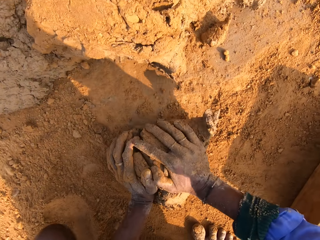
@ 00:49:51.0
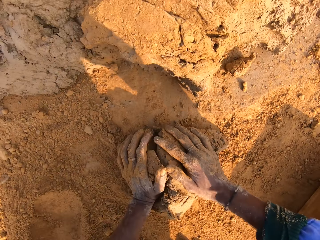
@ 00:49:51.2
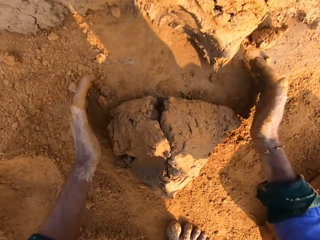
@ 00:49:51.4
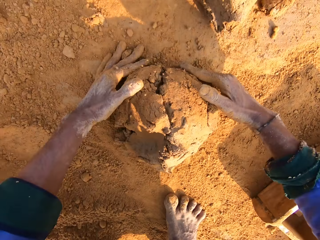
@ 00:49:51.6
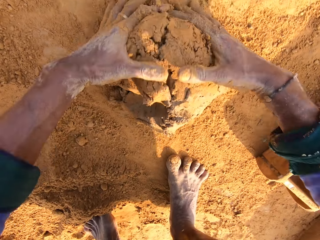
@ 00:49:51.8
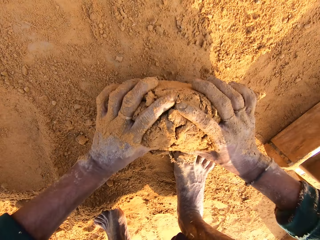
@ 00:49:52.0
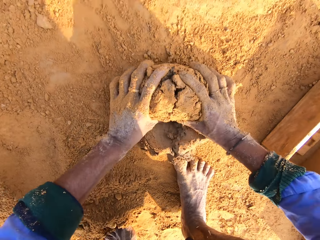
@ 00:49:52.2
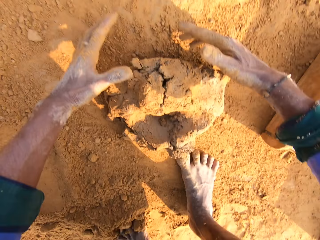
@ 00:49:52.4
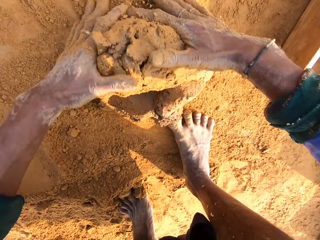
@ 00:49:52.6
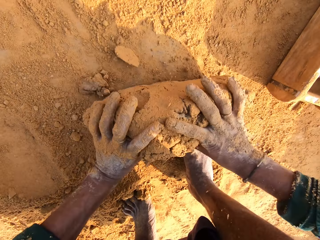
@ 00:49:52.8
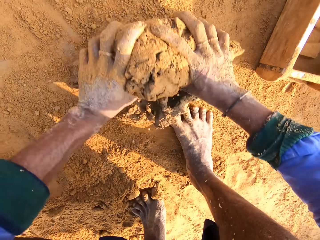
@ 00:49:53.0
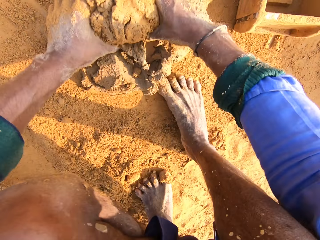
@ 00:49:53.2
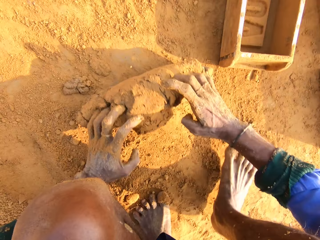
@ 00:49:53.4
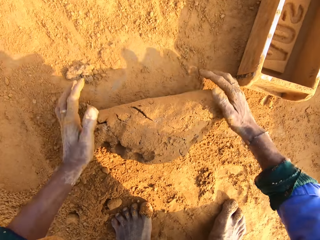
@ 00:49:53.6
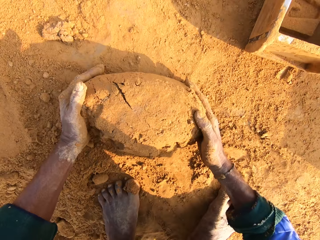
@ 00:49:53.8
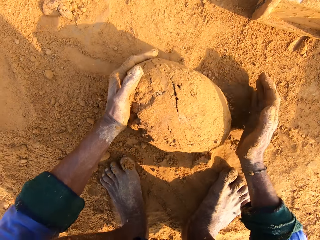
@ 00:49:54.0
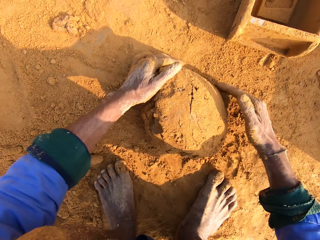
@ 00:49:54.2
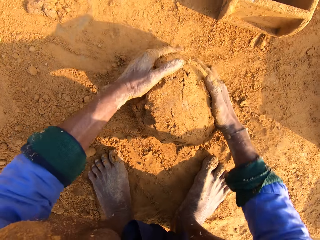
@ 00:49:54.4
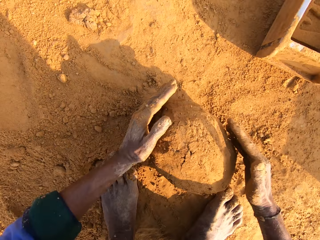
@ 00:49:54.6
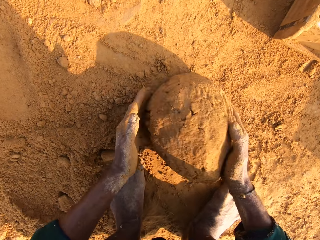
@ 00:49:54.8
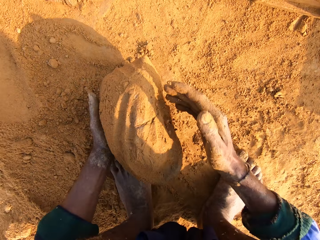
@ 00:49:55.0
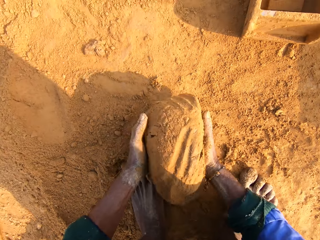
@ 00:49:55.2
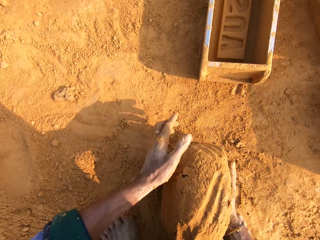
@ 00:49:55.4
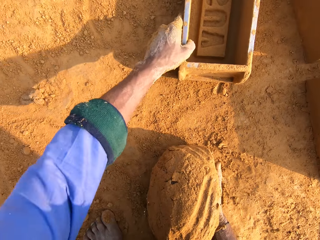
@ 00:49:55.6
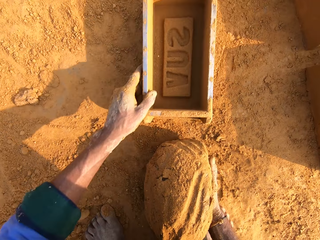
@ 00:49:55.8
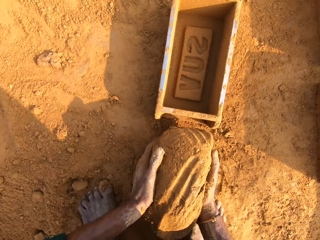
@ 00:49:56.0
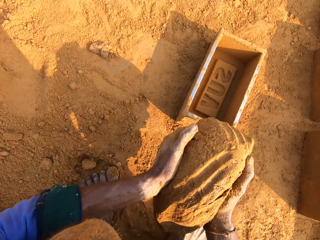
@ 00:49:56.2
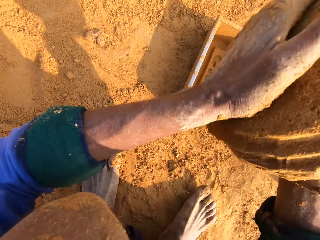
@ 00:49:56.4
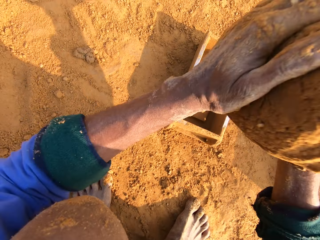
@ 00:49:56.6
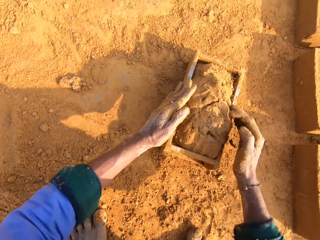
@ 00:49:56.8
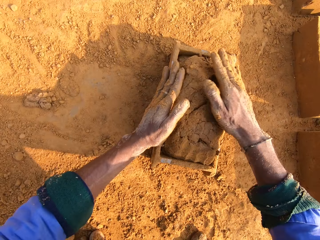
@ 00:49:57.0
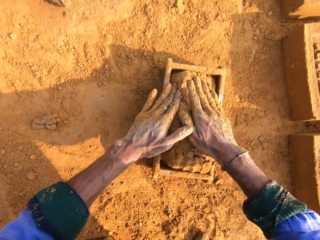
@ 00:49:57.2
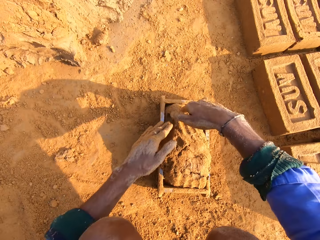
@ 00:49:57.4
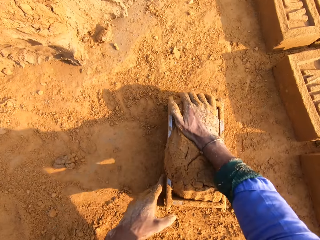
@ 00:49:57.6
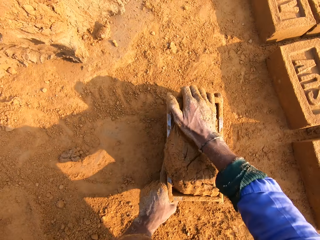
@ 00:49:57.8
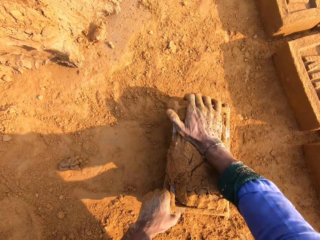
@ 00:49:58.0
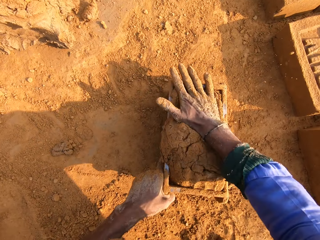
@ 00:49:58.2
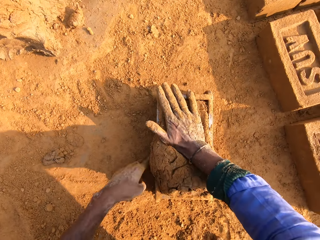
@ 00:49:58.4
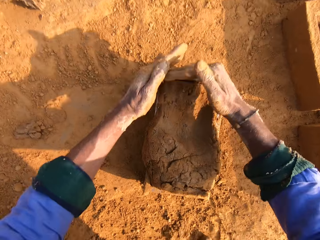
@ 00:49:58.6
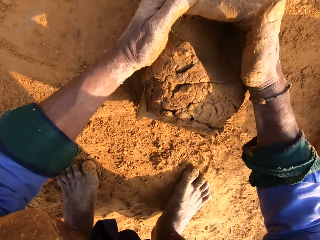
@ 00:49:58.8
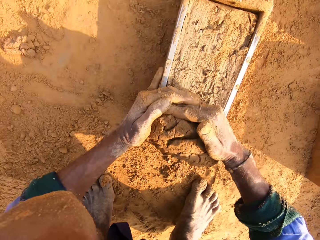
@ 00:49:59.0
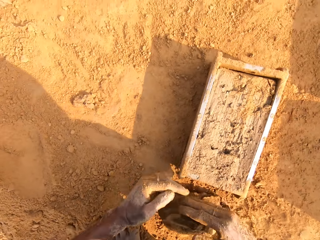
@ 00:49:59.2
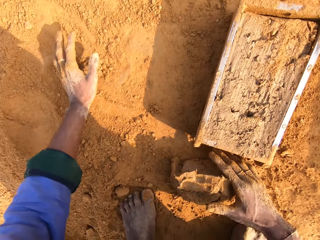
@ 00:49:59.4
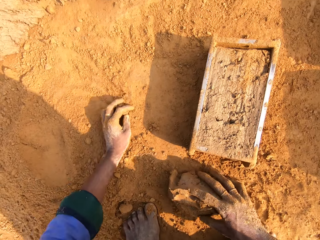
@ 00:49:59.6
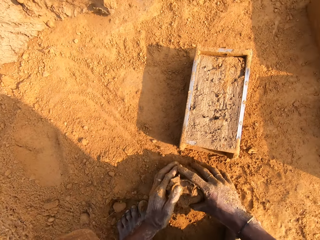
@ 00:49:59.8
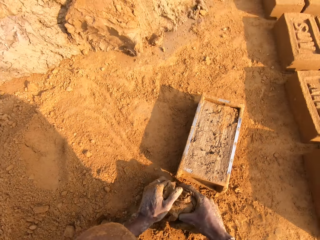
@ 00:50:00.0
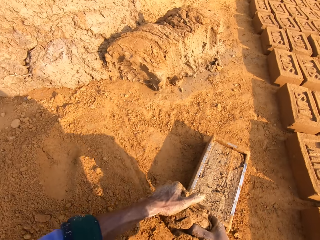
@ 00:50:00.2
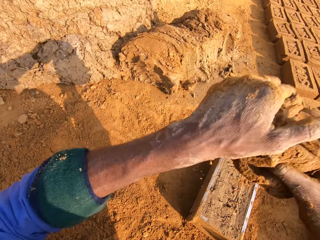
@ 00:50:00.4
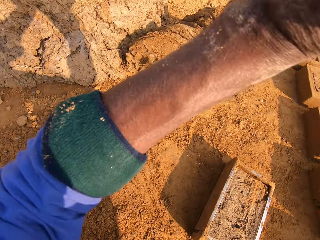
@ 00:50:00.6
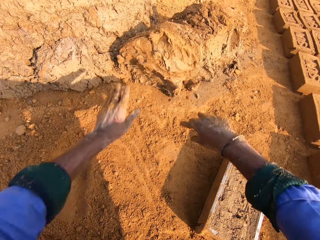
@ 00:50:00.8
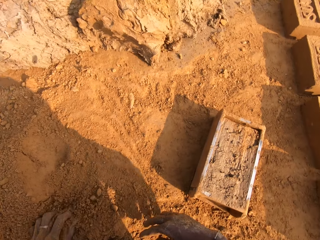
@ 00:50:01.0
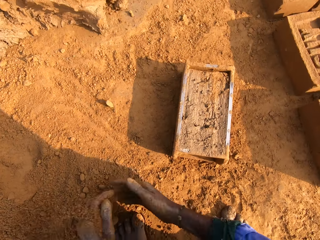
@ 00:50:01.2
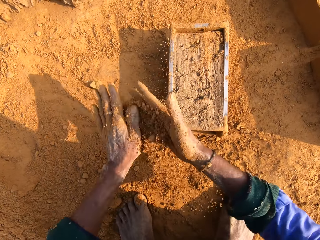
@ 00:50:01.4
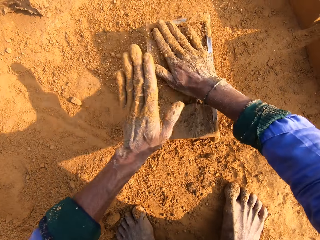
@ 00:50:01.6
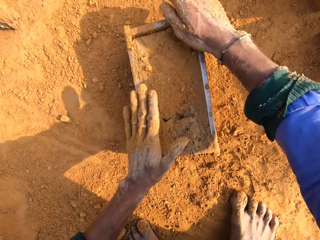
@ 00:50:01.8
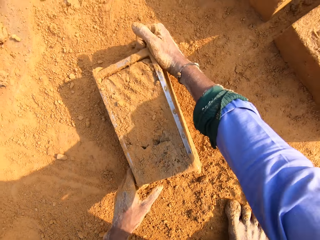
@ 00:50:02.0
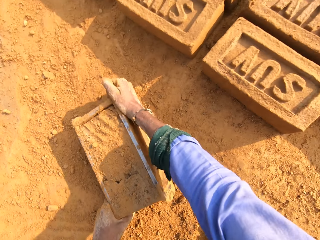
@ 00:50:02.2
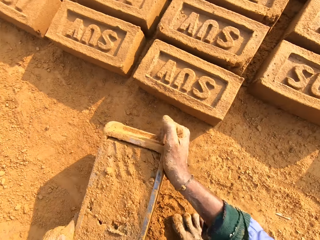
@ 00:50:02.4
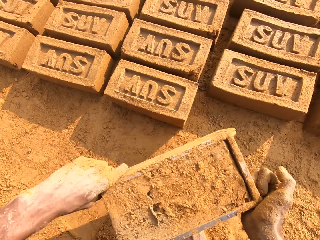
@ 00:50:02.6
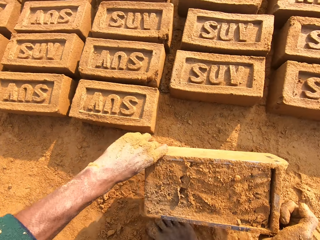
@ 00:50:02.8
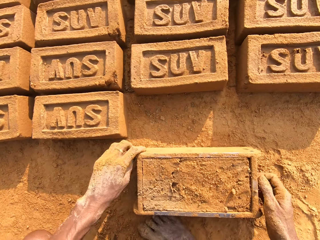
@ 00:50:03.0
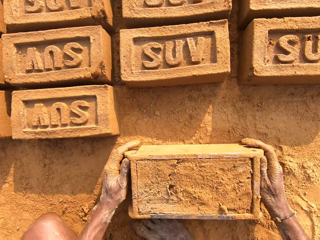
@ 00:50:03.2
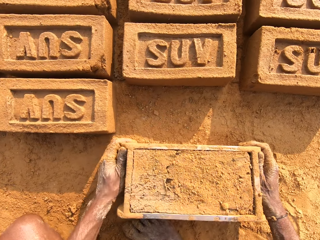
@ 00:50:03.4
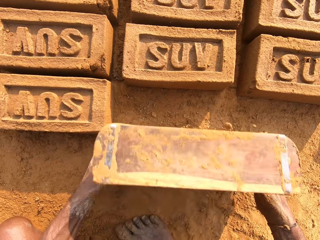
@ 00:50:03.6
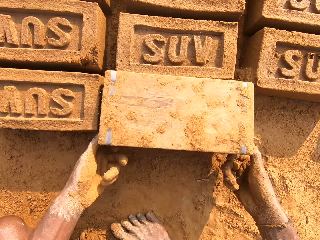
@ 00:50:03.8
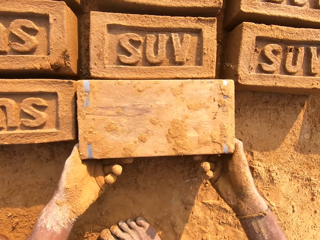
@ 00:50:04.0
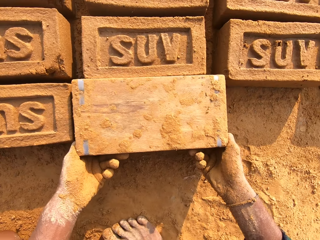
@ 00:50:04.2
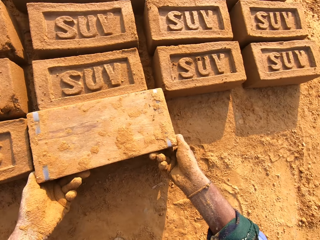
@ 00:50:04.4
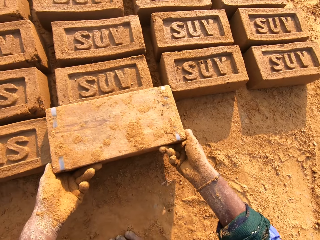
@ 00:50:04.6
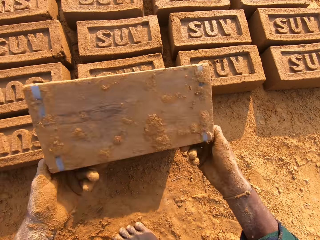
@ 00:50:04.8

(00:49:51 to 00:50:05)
The camera wearer molds the clay. They roll the mud. They pick the mud. They pick the brick mould. They move the brick mould. They put the clay in the brick mould. They press the mud. They cut the mud. They touch the soil. They collect the soil with their hand. They apply the soil on the clay. They pick the mud. They drop the clay on the heap. They throw the mud. They collect the soil with their hands. They touch the soil. They put the soil on the clay. They spread the soil to the mud. They pick the brick mould with the mud. They drop the brick mould. They put the brick mould on the ground. They flip the brick mould.

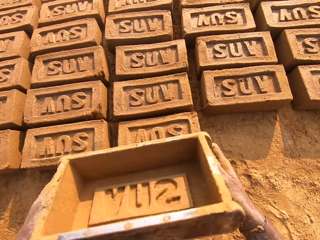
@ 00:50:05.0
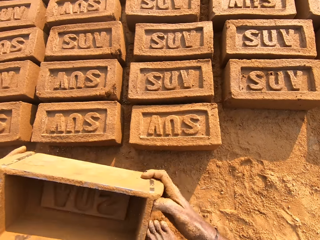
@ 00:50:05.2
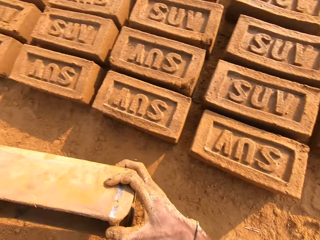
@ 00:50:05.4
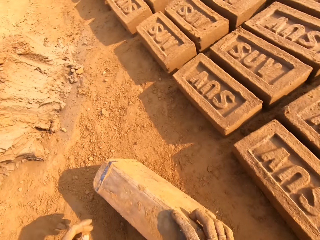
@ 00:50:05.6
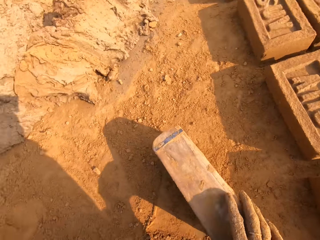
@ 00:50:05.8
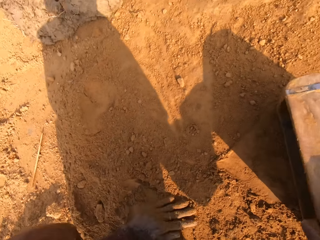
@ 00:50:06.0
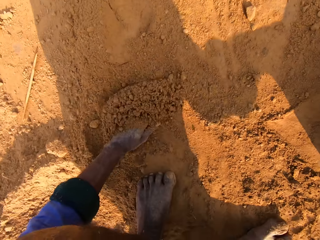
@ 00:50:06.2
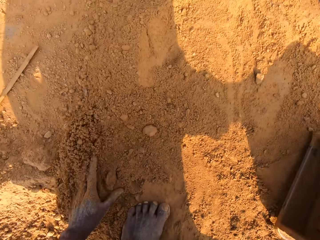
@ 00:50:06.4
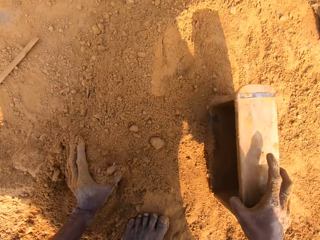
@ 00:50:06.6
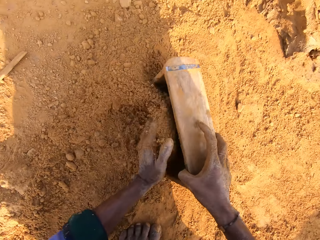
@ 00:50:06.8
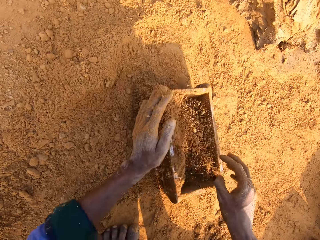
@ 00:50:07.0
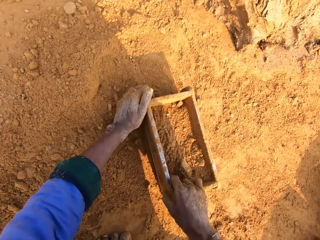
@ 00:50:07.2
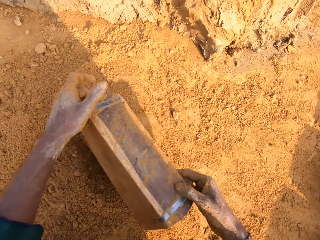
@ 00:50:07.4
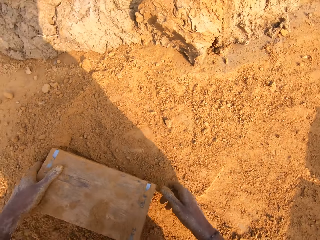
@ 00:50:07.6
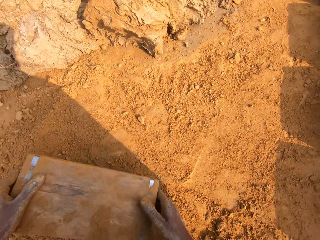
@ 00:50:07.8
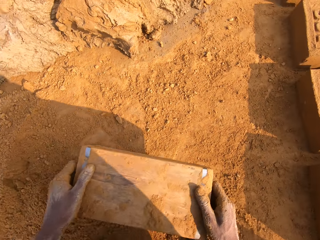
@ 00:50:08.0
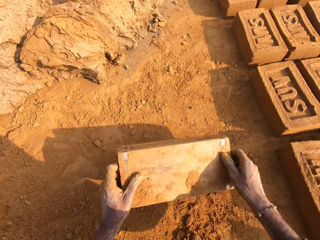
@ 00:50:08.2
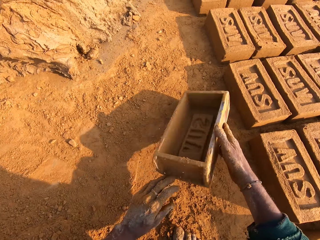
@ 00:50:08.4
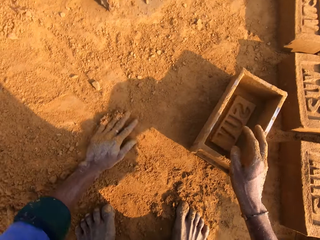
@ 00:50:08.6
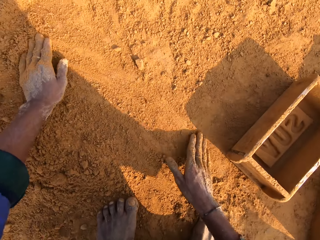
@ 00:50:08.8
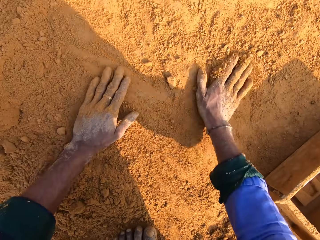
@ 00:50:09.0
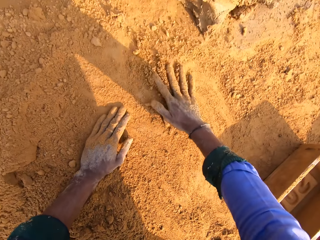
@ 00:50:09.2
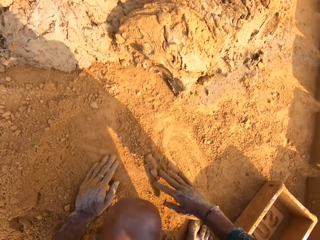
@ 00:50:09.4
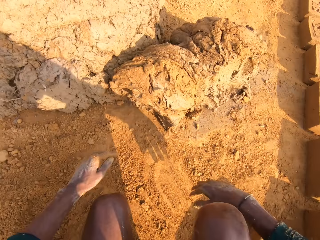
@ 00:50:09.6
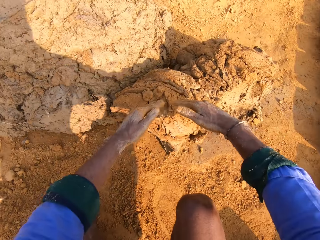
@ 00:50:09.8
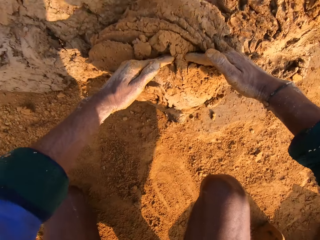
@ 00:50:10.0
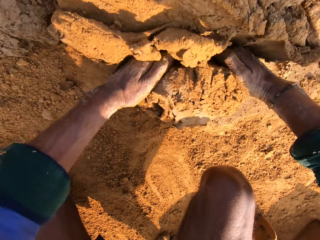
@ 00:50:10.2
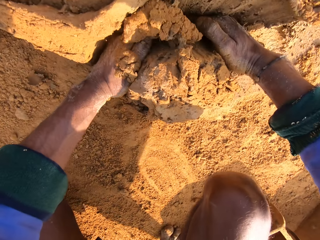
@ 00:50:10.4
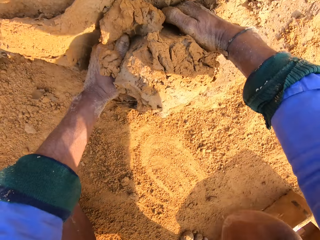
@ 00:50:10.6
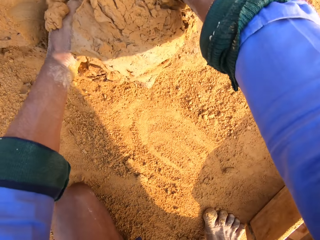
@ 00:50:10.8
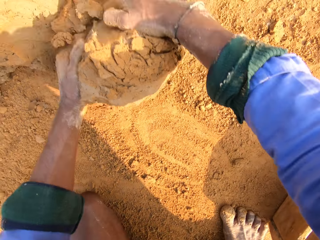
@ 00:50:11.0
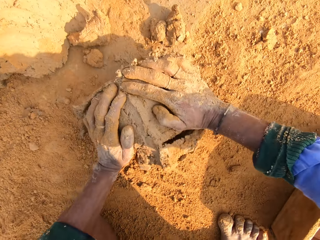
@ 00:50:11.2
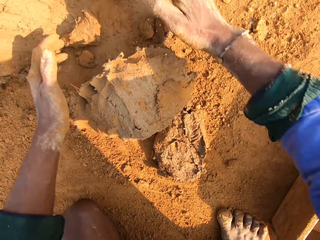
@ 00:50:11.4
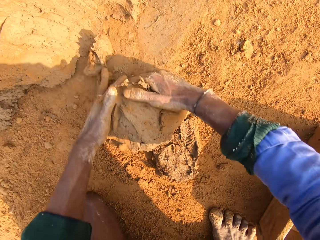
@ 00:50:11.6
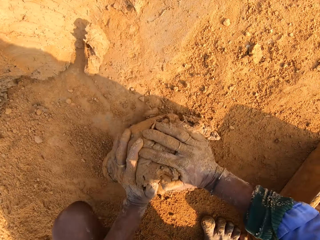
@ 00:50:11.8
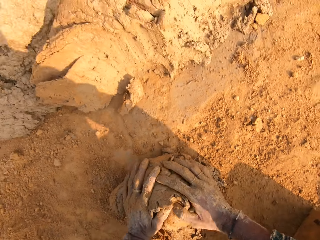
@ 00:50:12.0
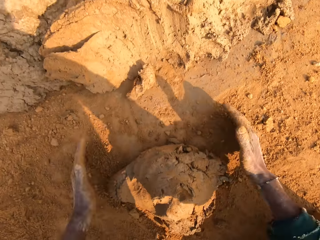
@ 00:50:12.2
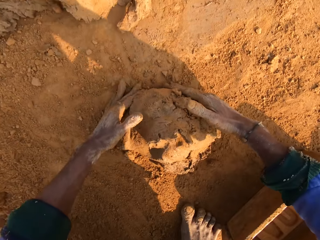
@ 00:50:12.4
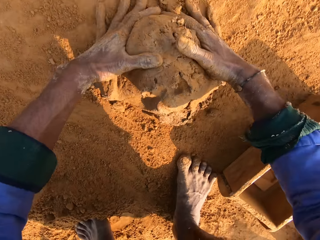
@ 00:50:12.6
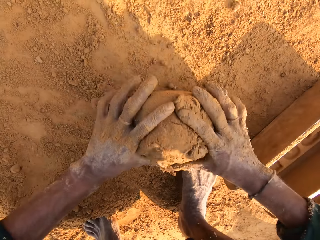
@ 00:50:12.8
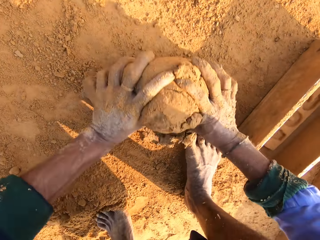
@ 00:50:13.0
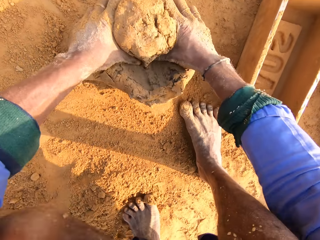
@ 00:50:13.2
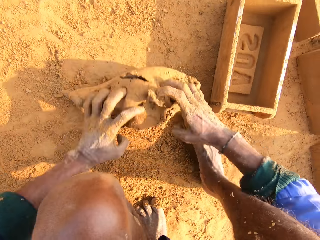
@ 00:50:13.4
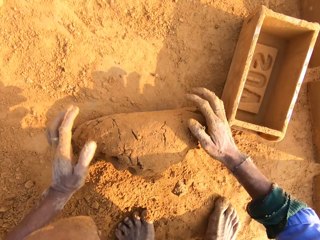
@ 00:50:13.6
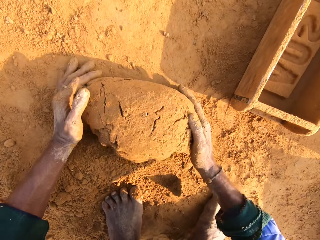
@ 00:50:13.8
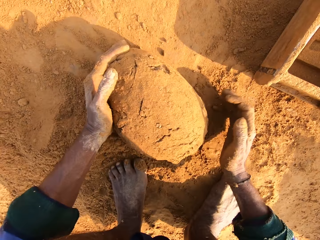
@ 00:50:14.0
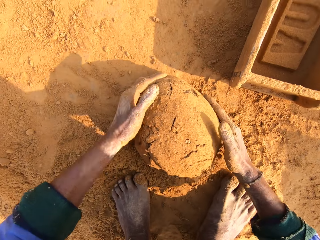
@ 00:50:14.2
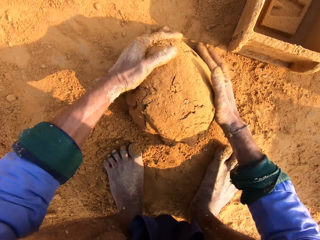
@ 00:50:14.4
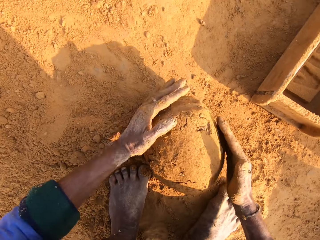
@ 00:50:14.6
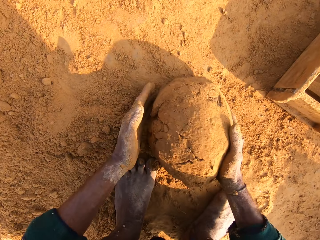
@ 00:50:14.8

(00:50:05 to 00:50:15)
The camera wearer removes the brick clay from the brick mould. They drop the brick mould. They put the brick mould on the ground. They touch the soil. They collect the soil with their hand. They put the soil in the brick mould. They pour the soil. They remove the soil in the brick mould. They throw the brick mould on the ground. They drop the brick mould. They spread the soil with their hands. They touch the soil. They cut the clay. They mold the clay. They roll the mud.
